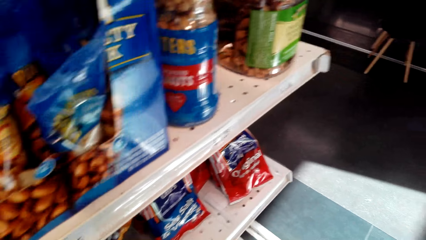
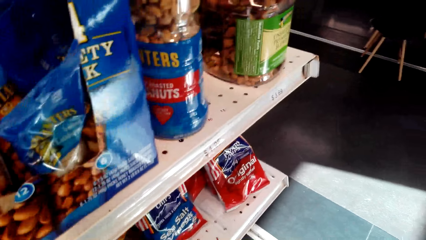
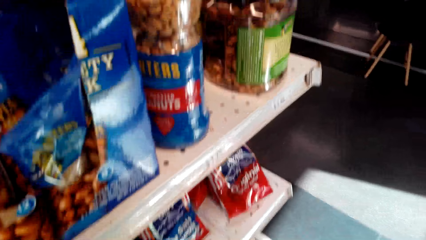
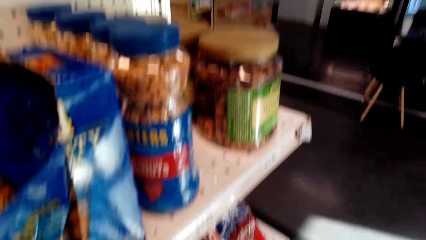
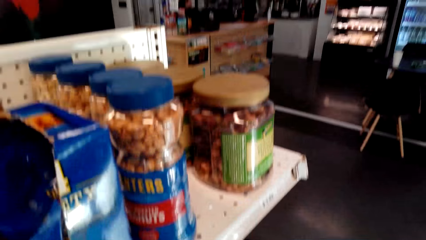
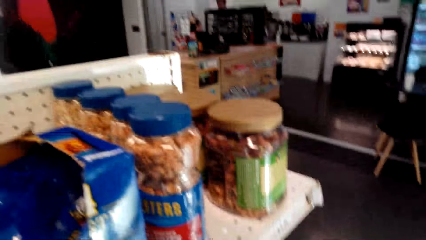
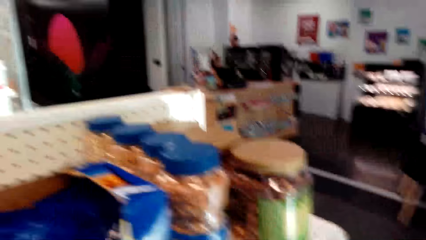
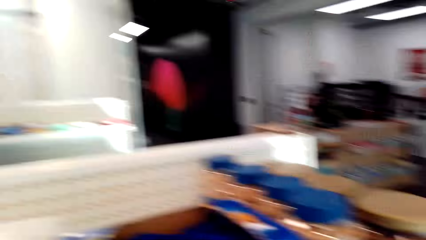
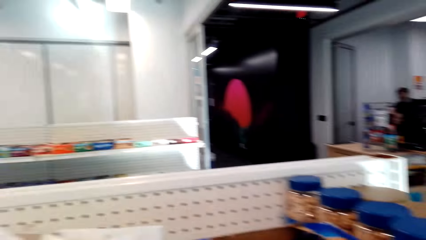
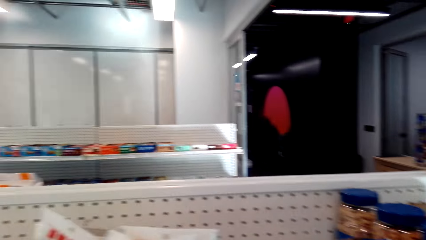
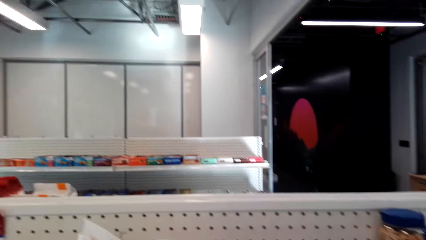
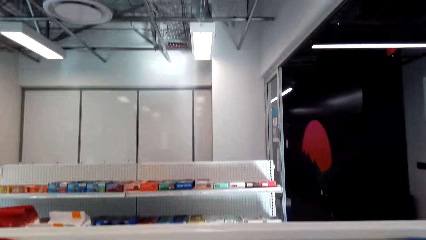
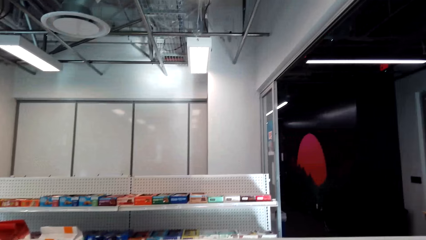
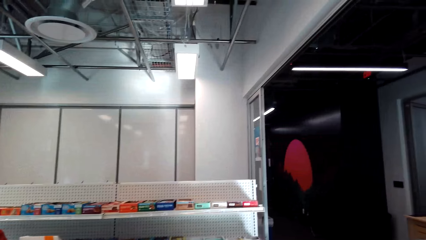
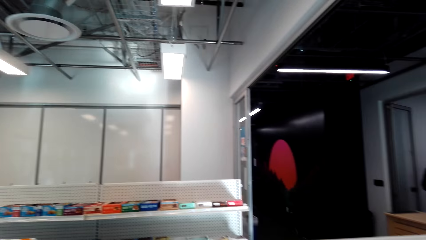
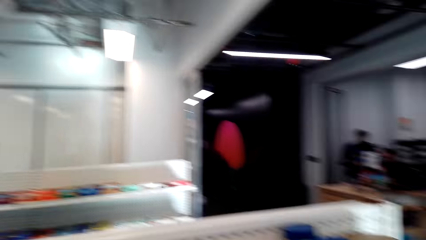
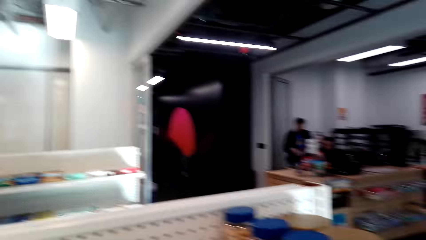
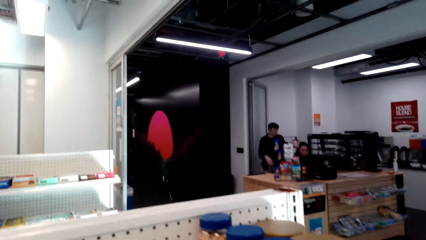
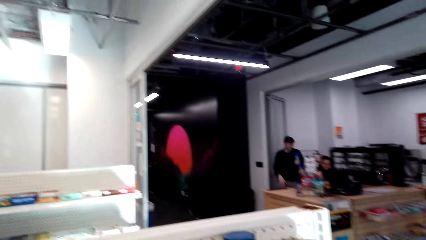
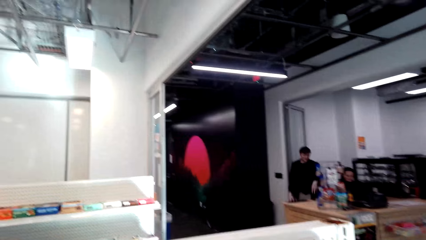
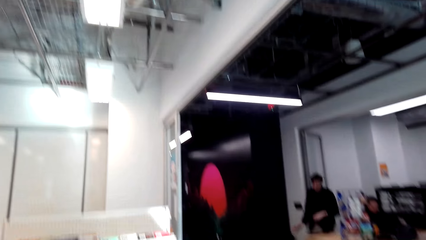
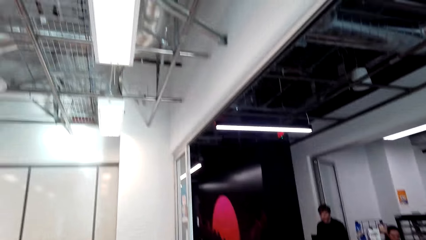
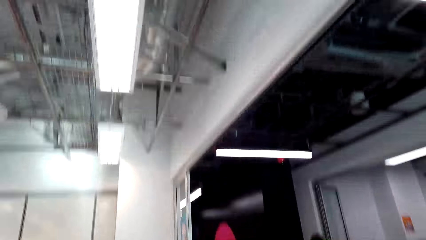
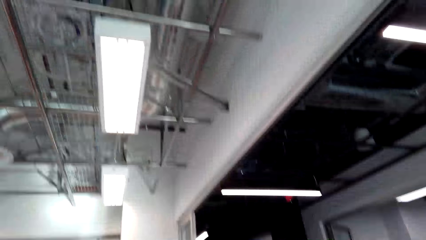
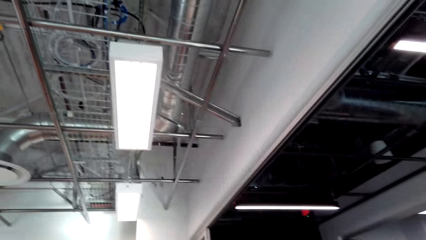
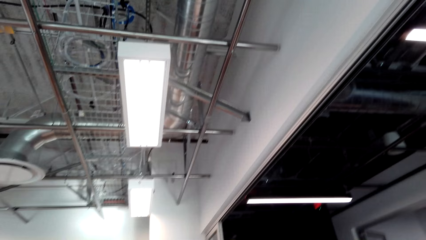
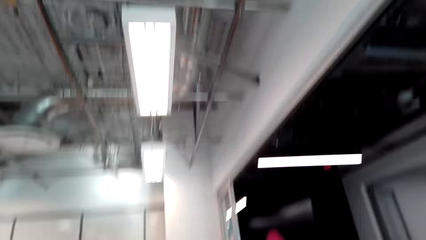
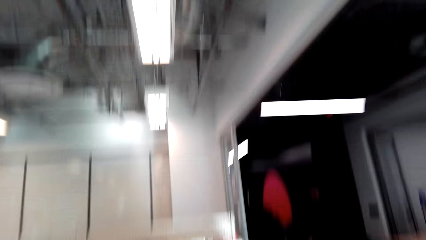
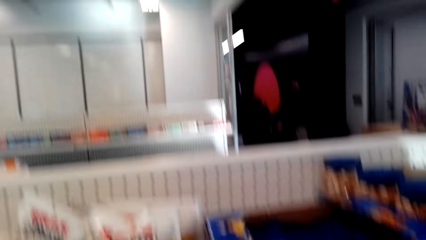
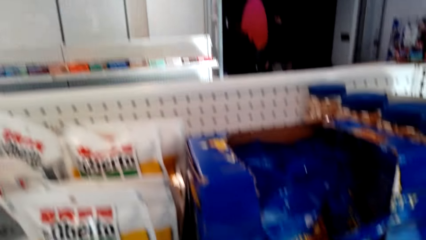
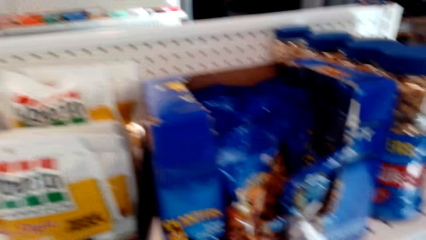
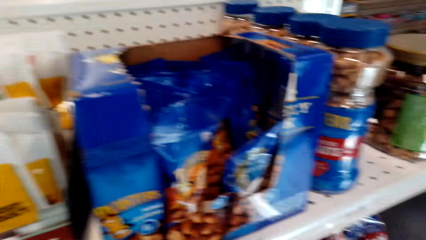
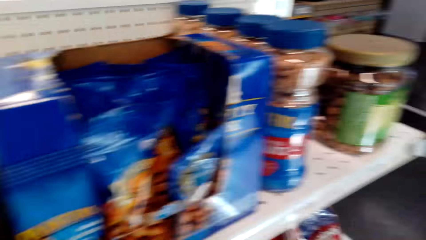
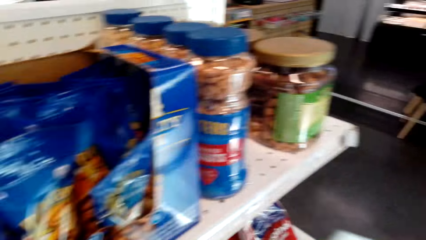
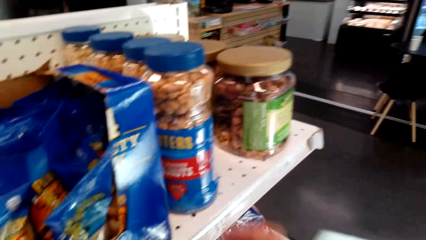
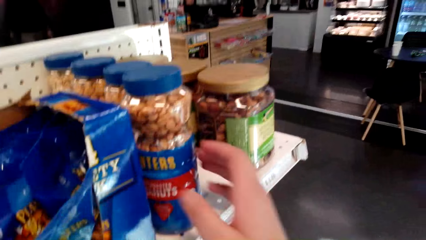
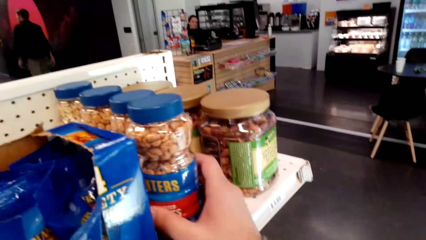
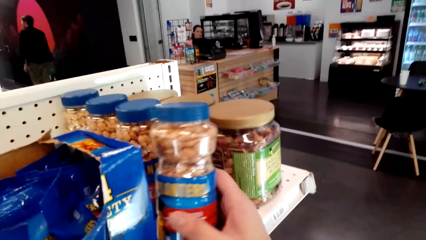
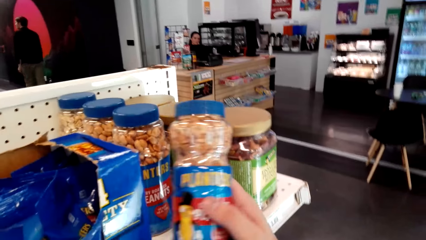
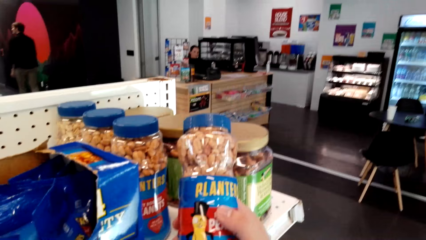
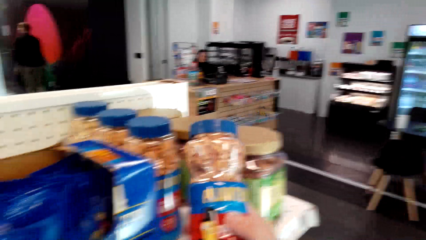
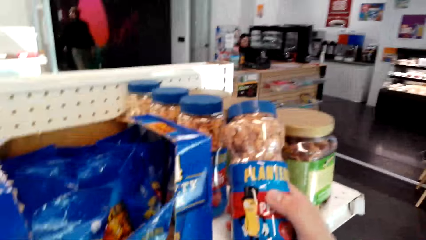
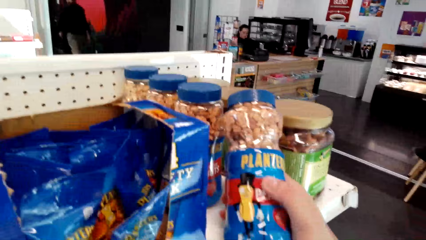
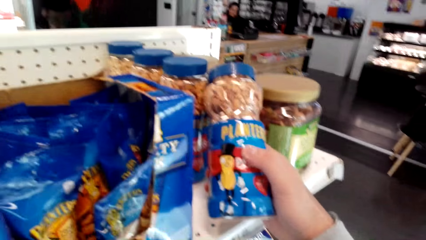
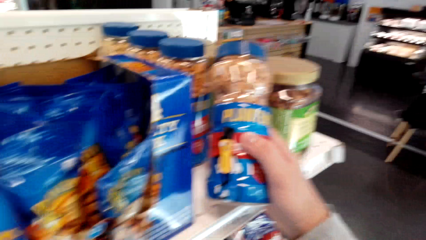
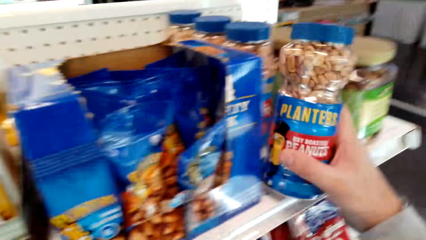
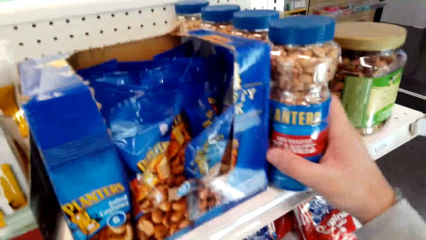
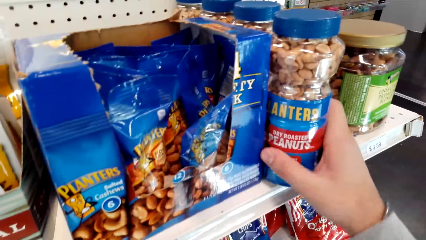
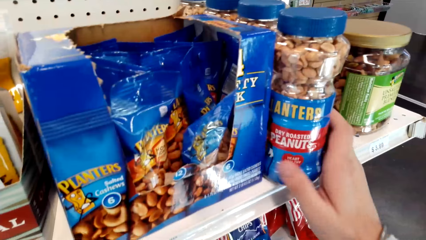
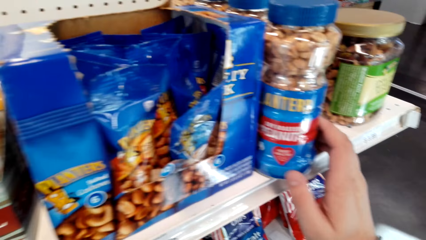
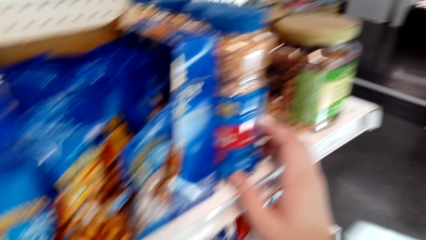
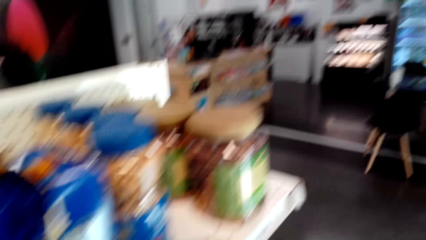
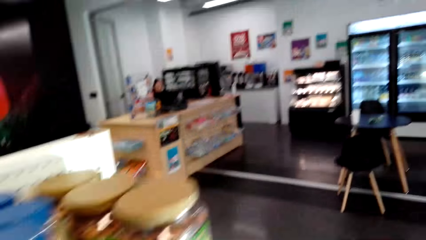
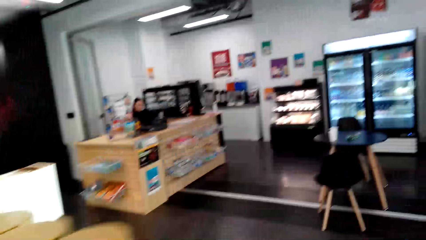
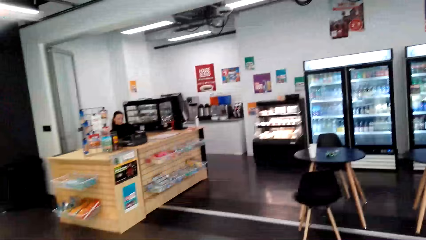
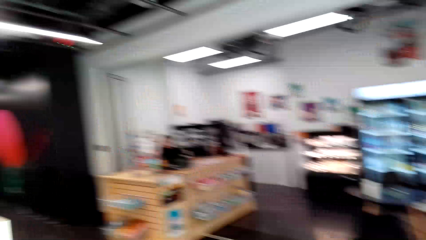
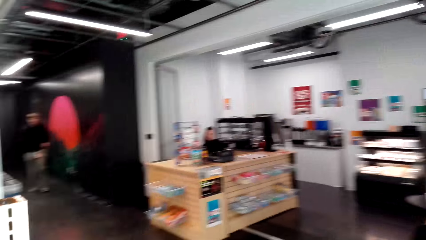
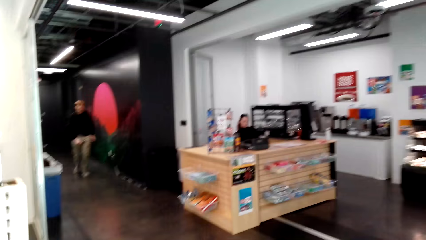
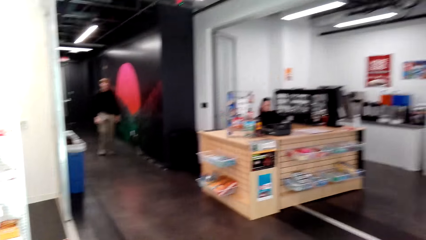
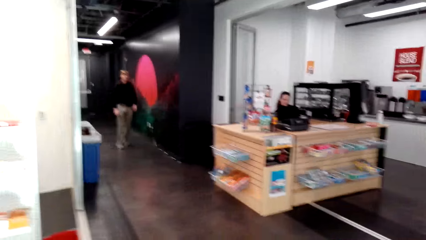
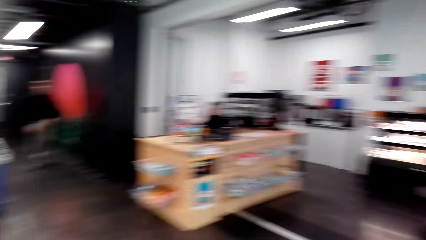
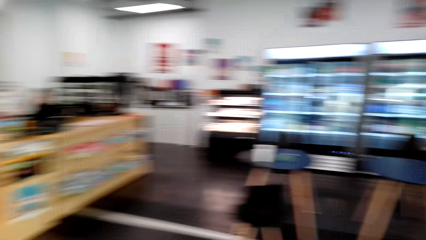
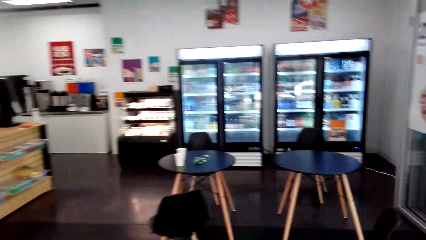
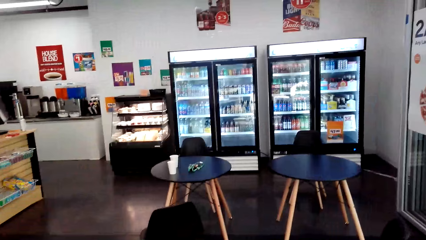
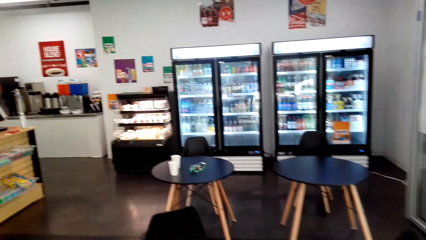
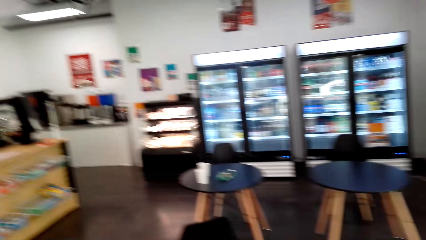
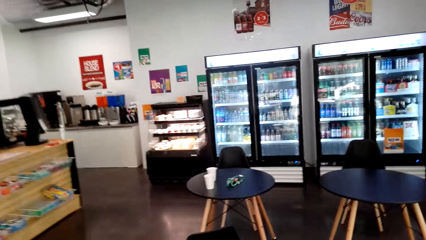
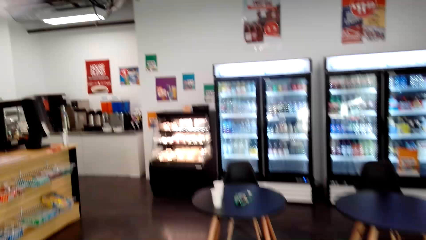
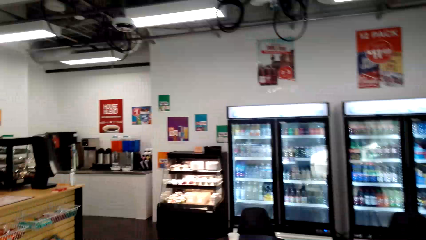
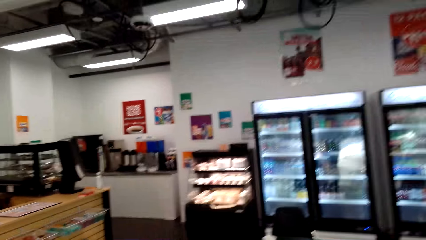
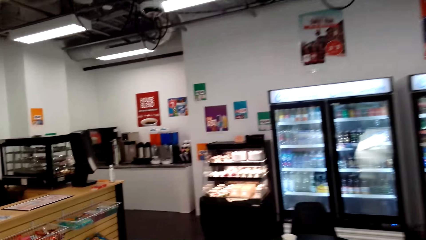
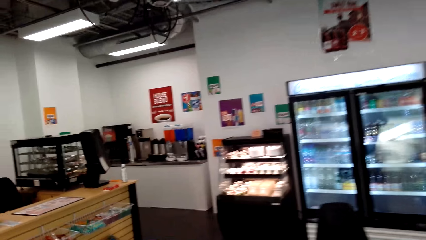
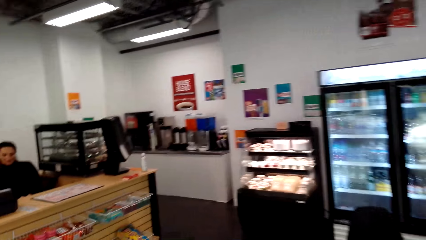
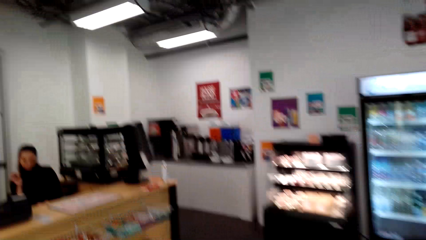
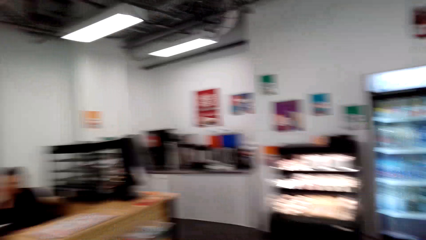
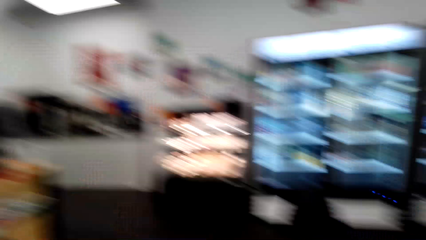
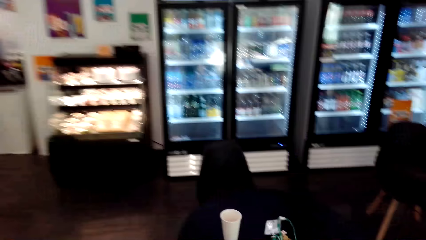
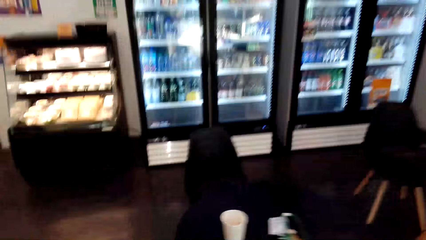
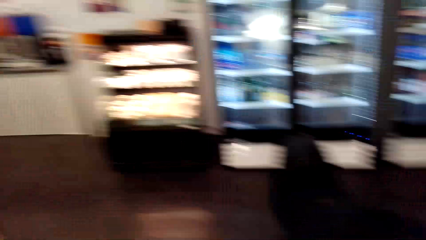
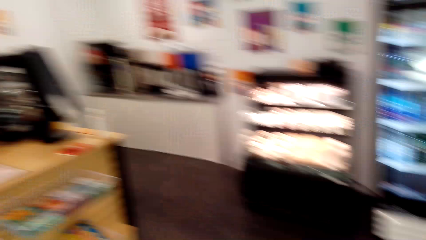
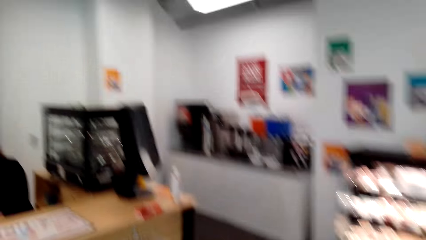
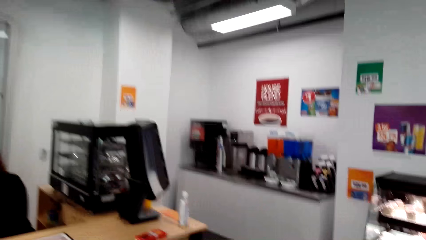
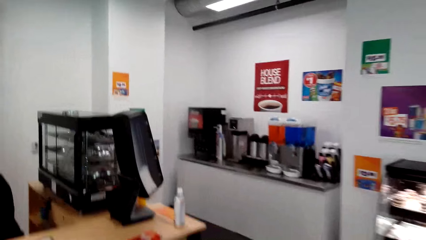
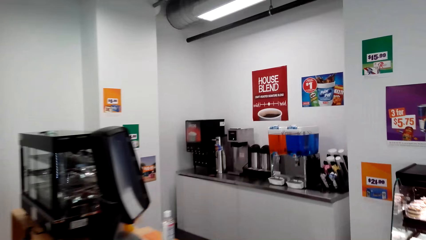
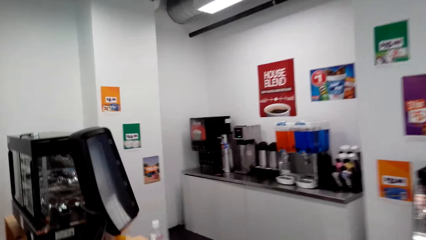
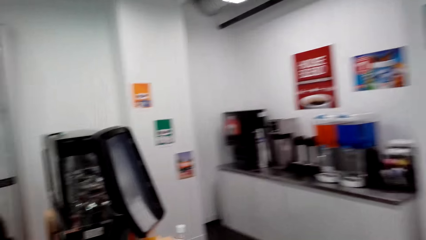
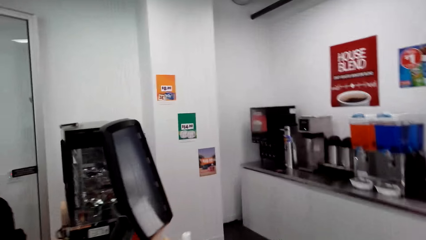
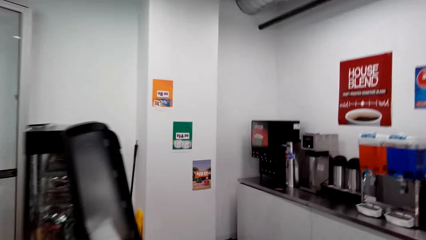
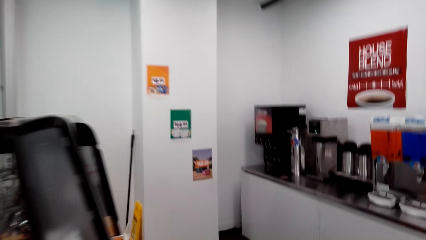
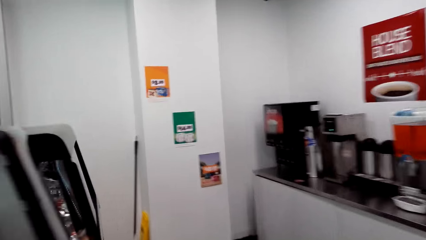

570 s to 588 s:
The camera wearer stares at the room. They pick up the bottle or nuts tin from the shelf. They put the bottle on the shelf. They move the camera around the room. They walk across the store. They converse. They move towards the fridge.
